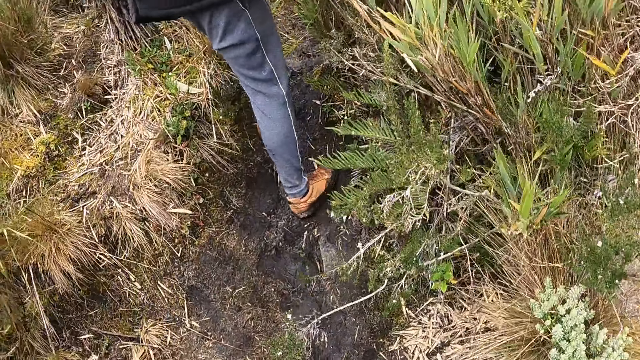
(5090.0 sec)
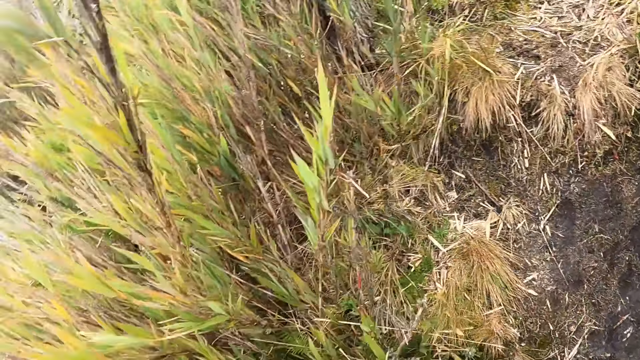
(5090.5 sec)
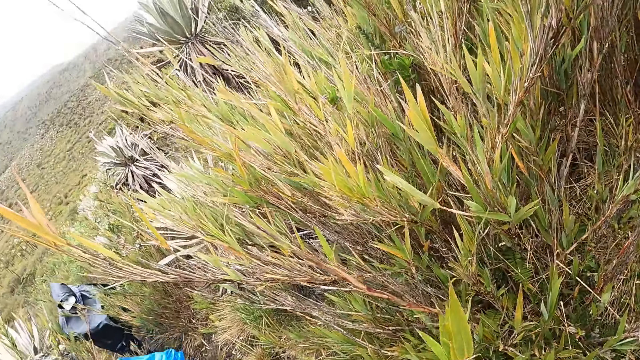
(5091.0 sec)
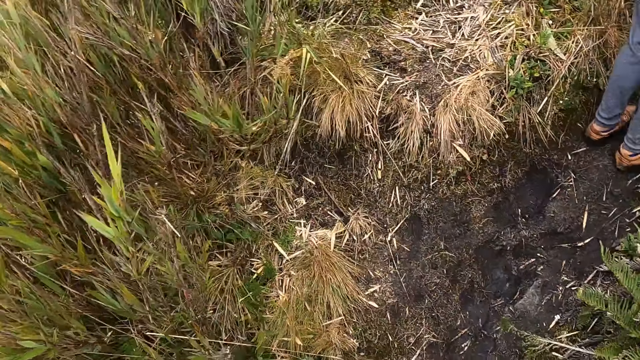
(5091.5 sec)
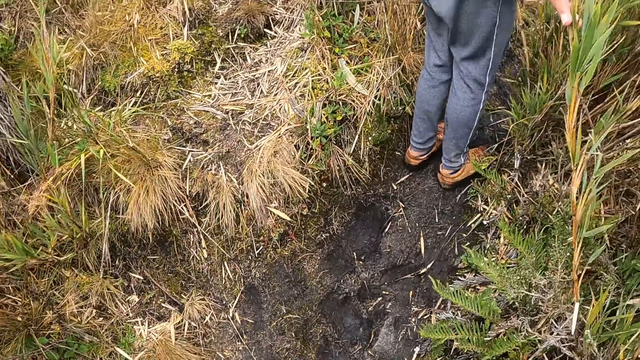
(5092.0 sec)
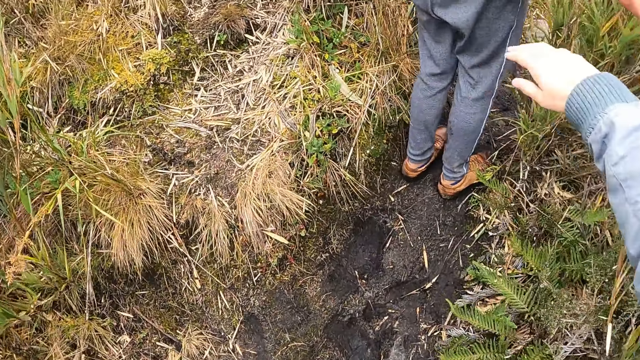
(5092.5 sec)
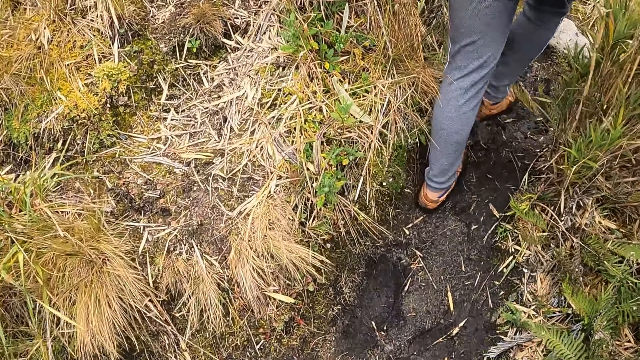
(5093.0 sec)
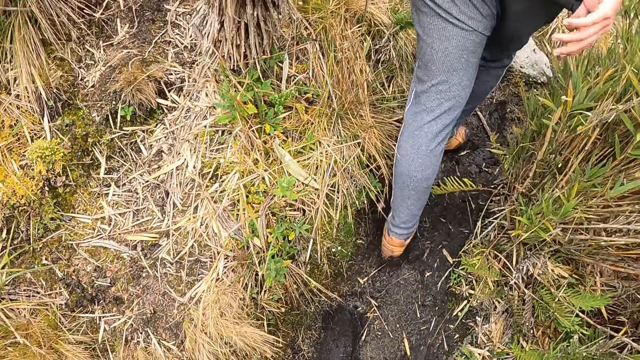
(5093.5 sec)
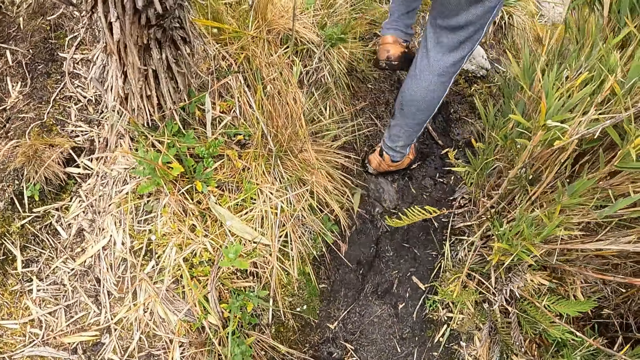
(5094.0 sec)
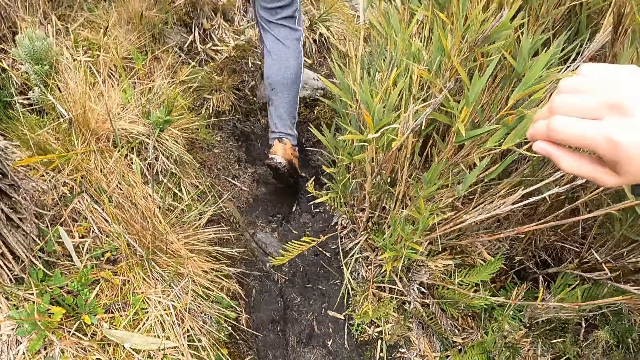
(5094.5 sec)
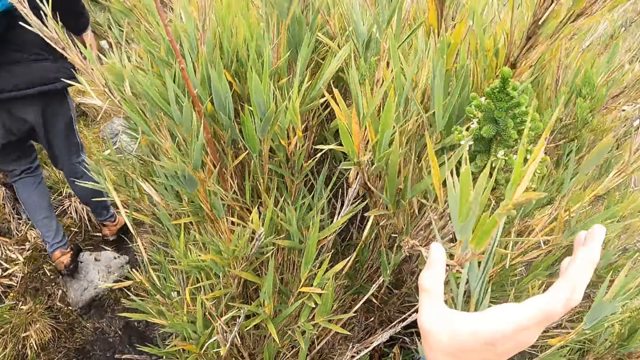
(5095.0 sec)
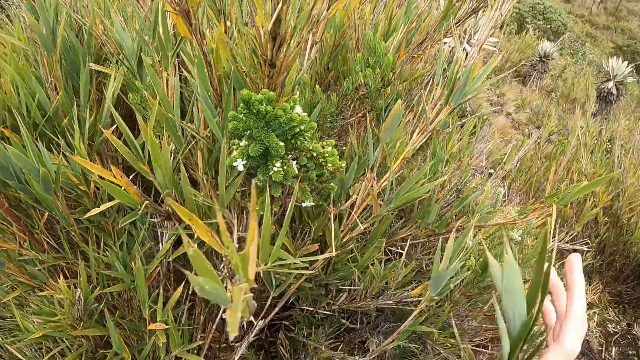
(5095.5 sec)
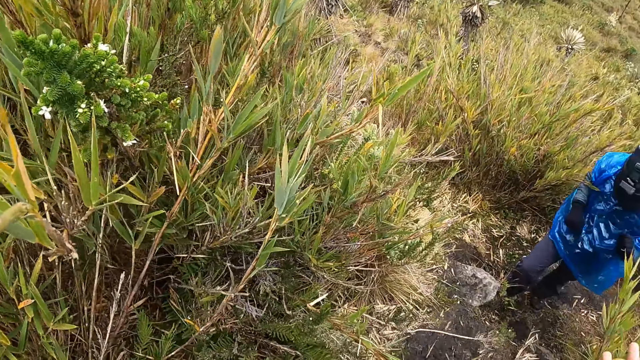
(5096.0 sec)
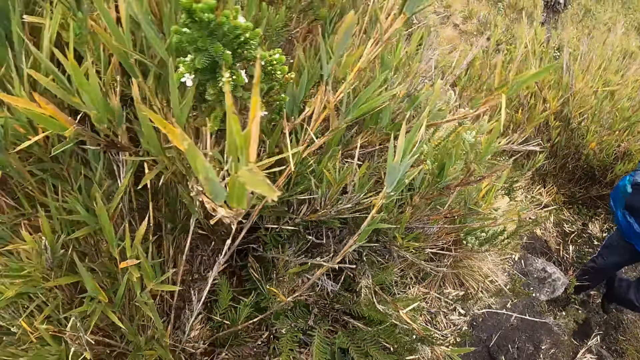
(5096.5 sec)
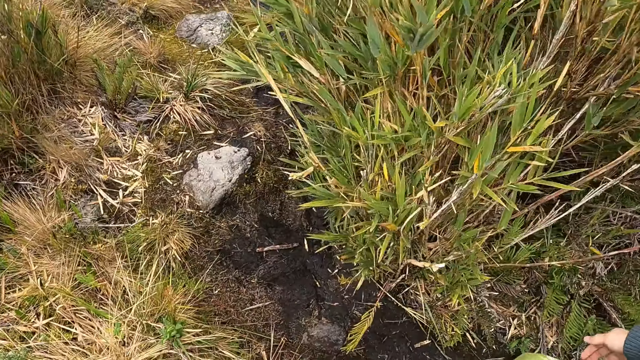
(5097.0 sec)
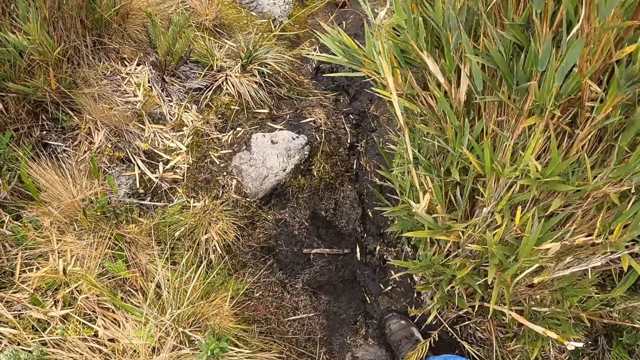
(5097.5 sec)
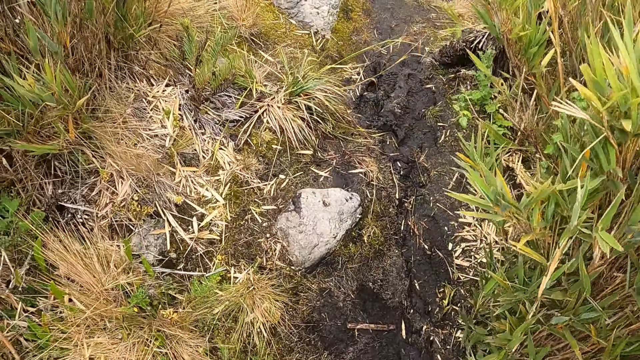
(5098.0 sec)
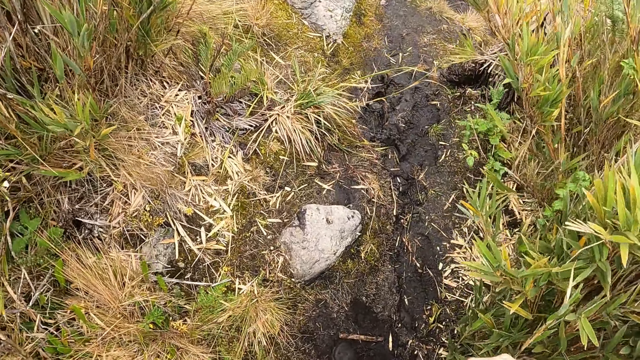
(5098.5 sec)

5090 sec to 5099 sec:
The camera wearer touches a plant with her right hand.

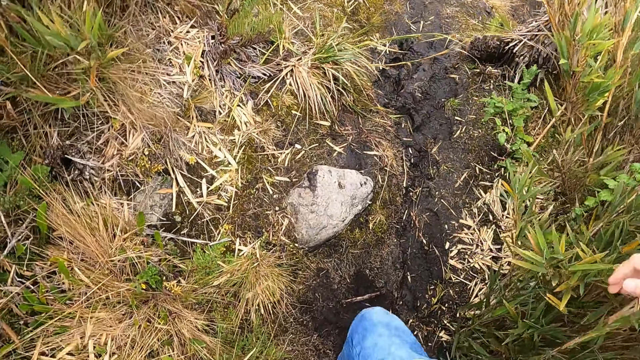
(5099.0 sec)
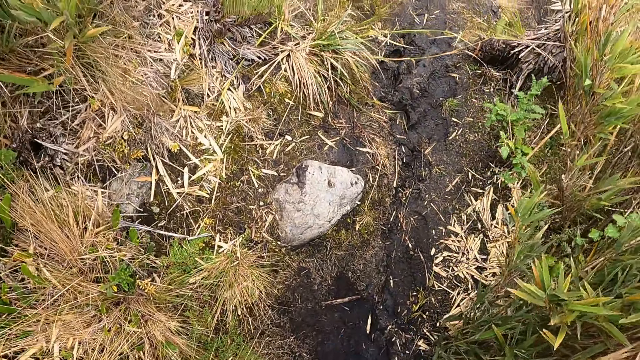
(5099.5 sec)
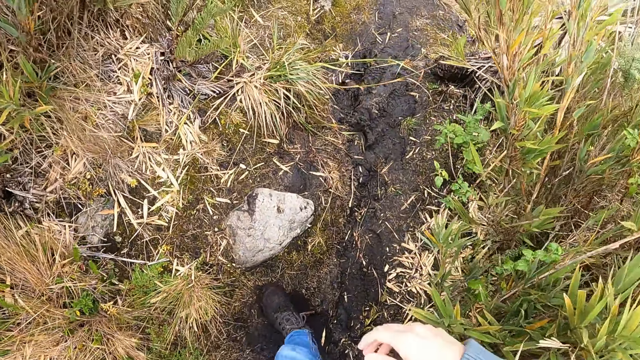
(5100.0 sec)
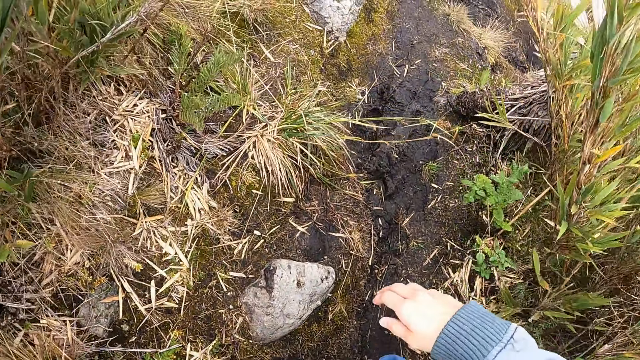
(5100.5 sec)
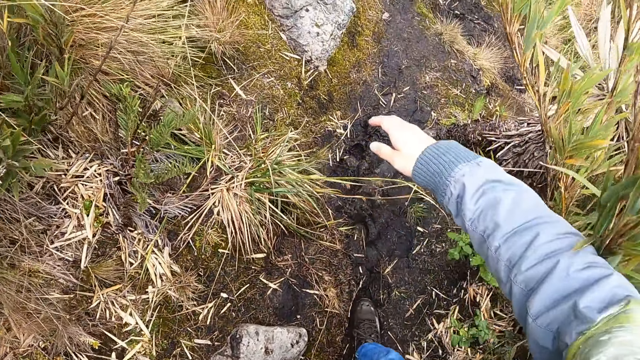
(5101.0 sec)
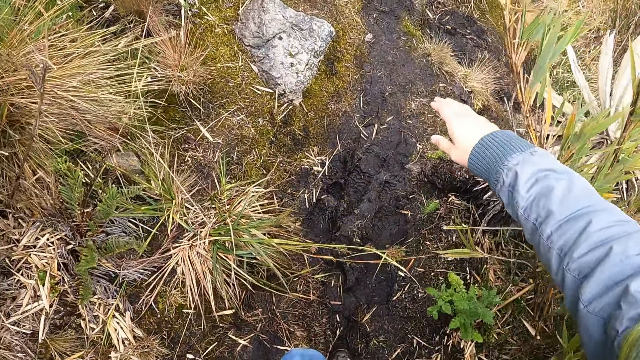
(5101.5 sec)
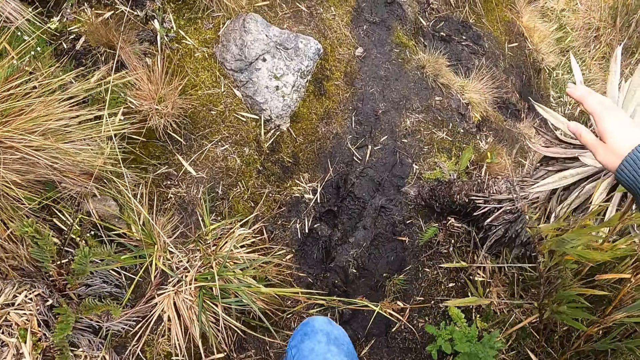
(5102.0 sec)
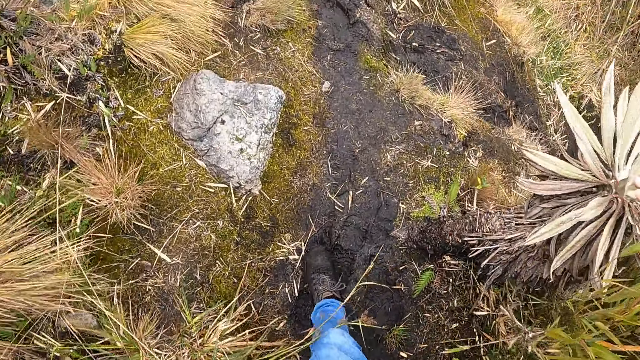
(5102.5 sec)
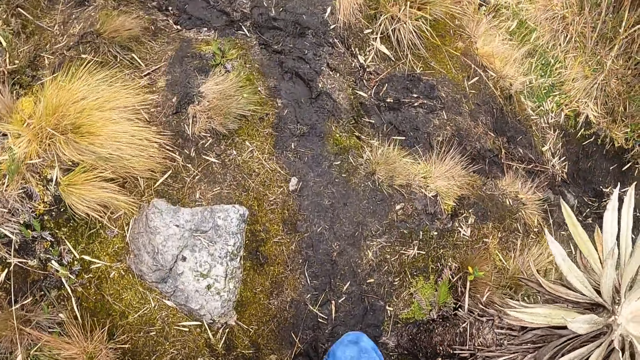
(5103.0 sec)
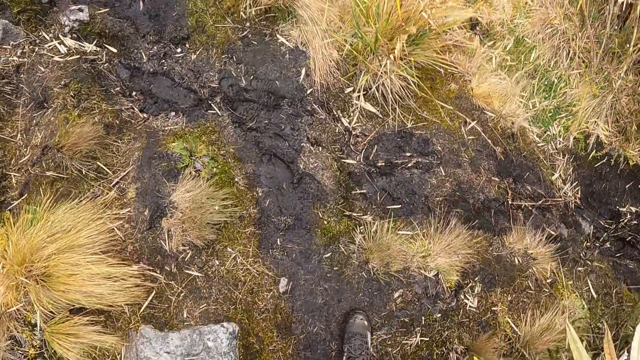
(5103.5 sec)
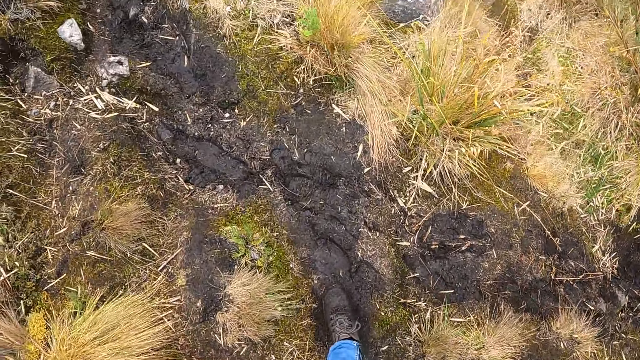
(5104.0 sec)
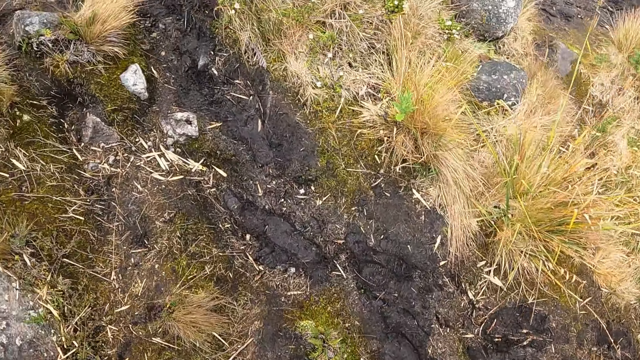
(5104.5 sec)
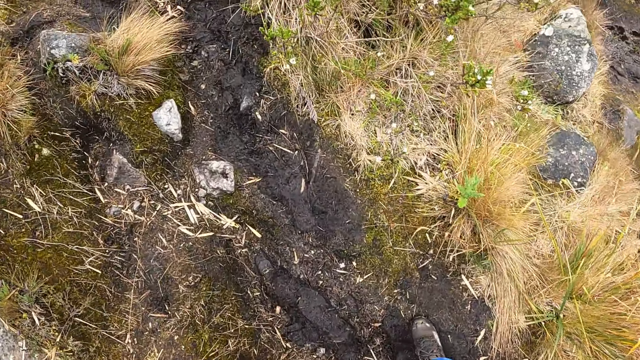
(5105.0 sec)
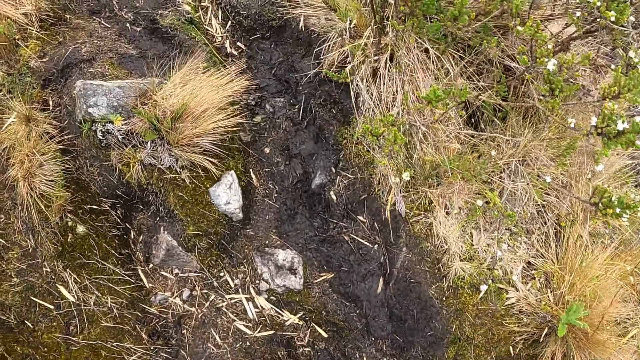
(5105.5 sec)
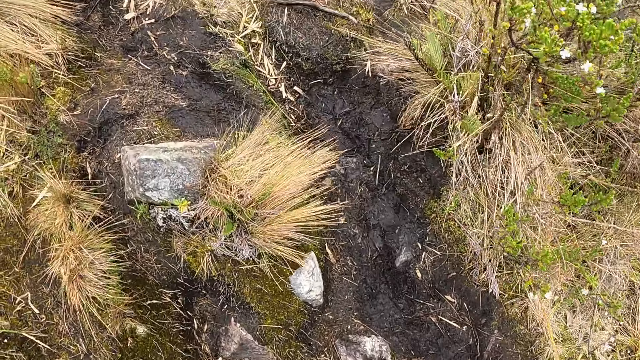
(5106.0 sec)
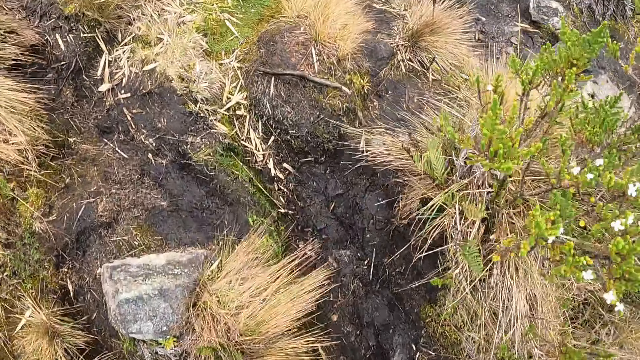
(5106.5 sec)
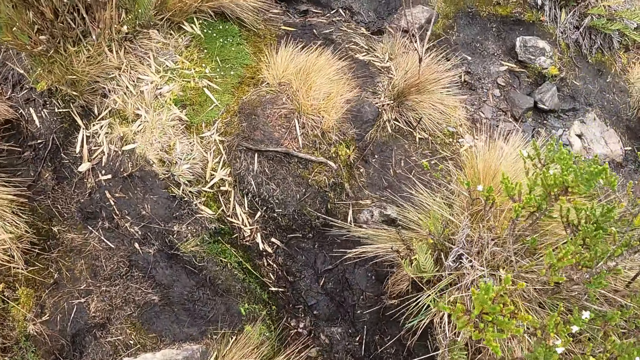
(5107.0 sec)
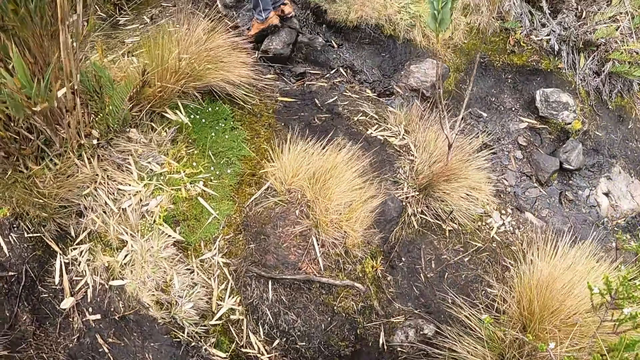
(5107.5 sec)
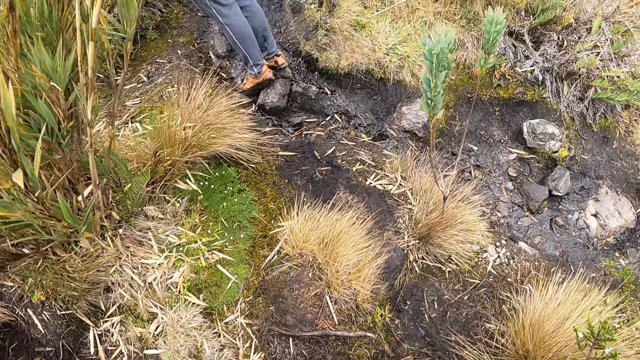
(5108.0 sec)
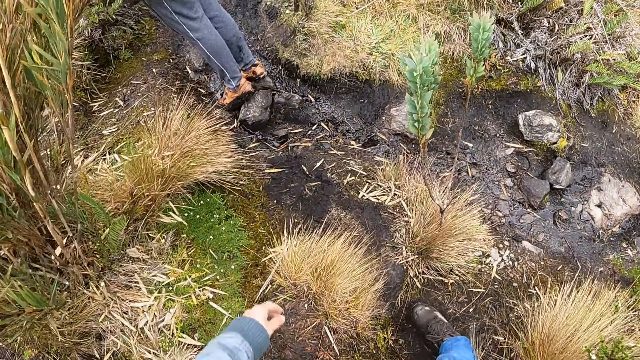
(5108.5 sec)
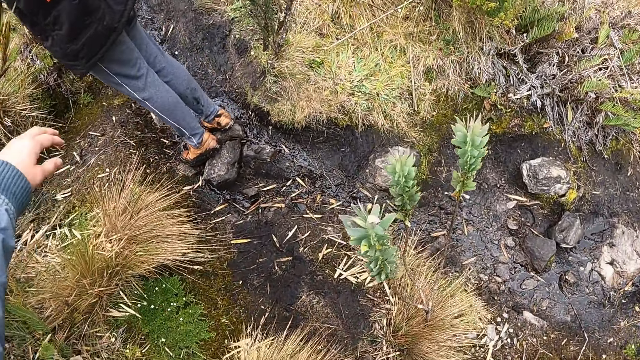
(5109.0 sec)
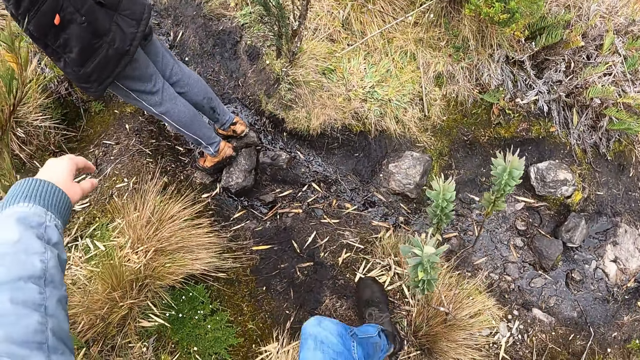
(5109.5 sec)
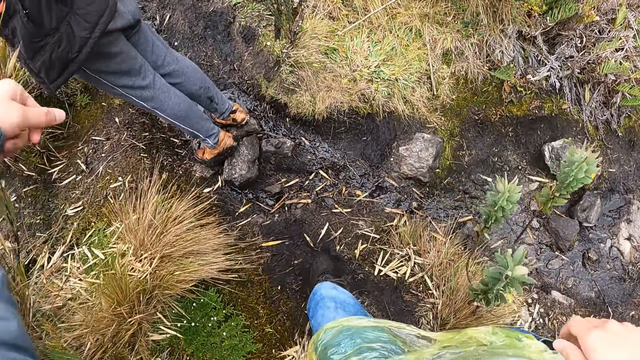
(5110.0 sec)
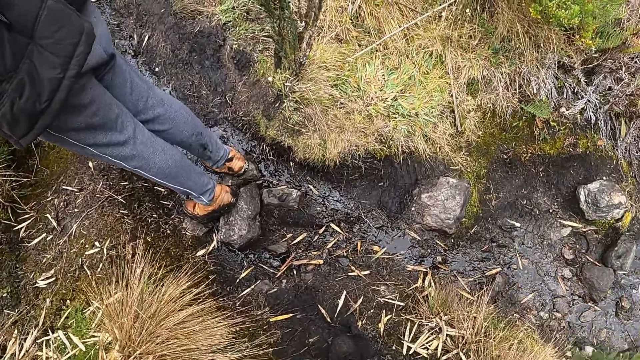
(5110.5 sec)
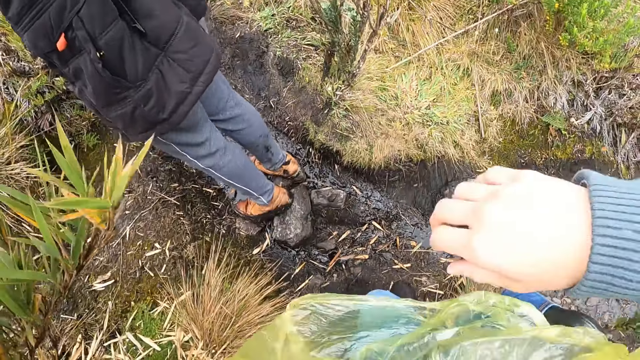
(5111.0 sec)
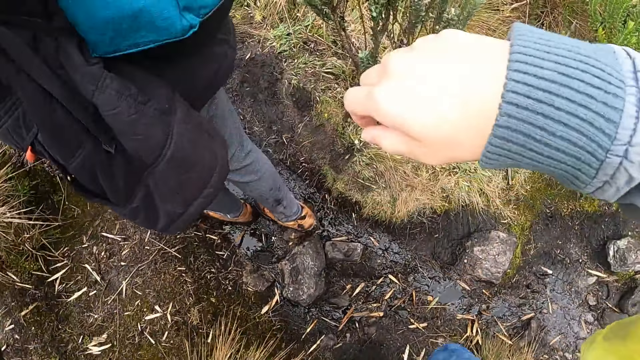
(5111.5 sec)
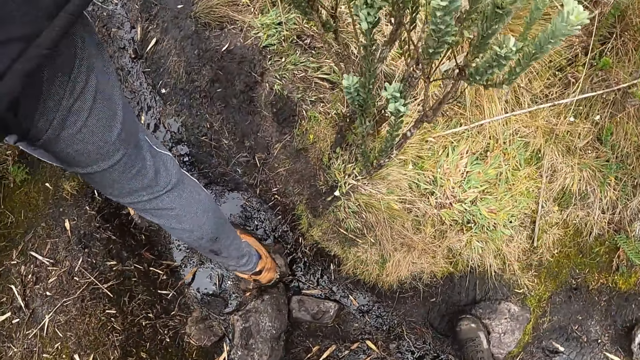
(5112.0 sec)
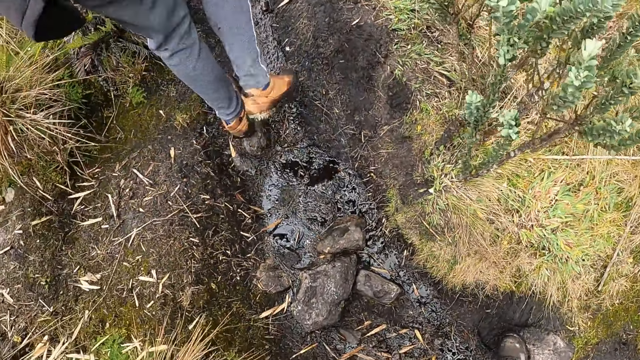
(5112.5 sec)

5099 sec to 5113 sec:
The camera wearer moves a plant with her right hand.
